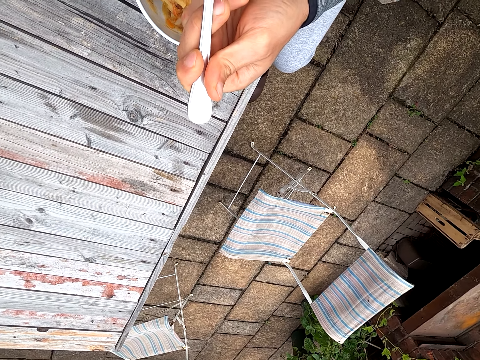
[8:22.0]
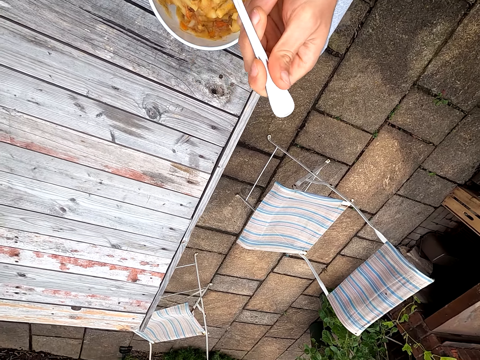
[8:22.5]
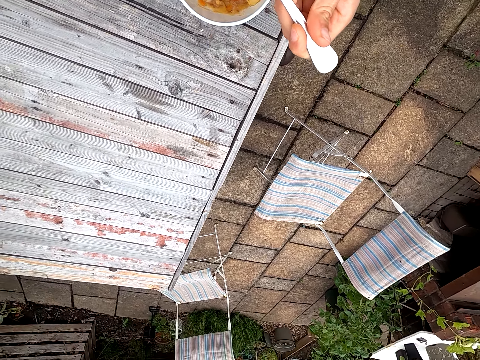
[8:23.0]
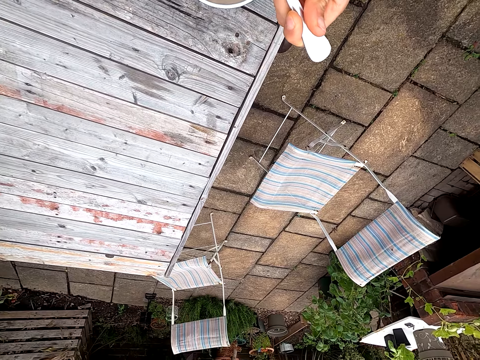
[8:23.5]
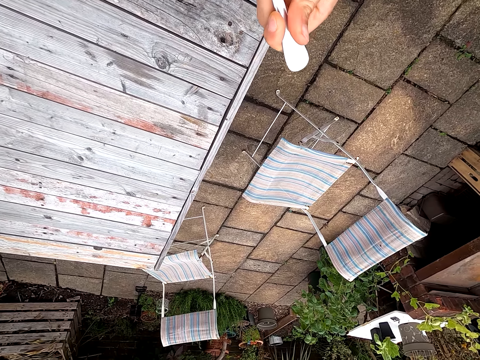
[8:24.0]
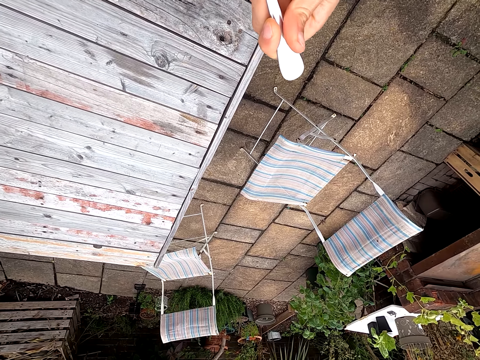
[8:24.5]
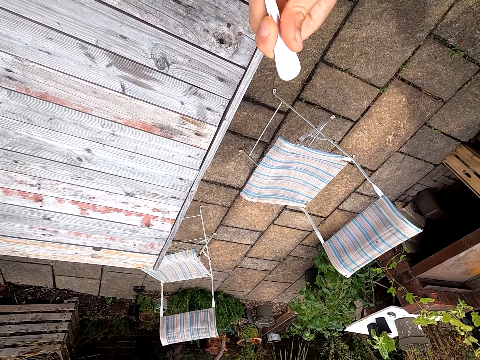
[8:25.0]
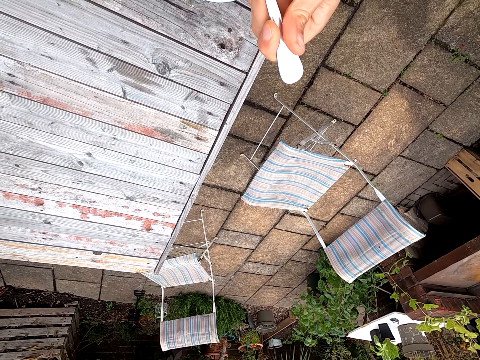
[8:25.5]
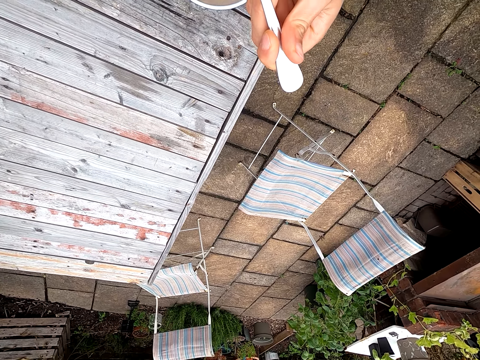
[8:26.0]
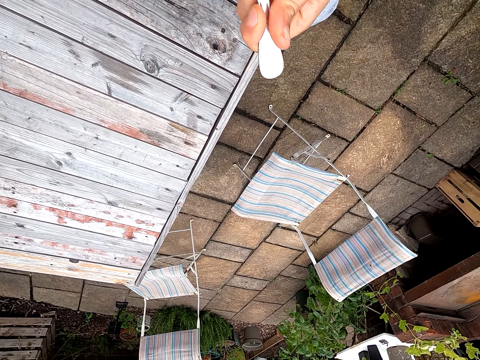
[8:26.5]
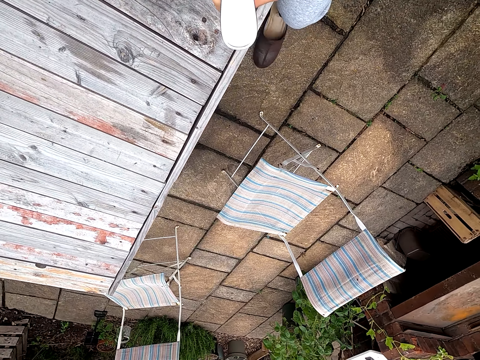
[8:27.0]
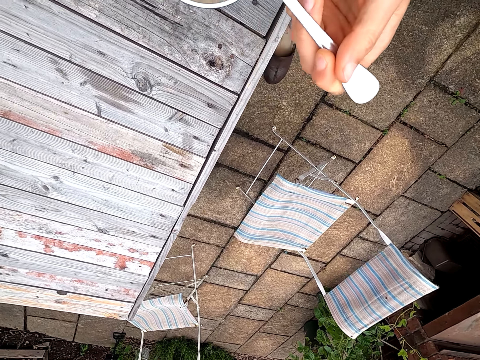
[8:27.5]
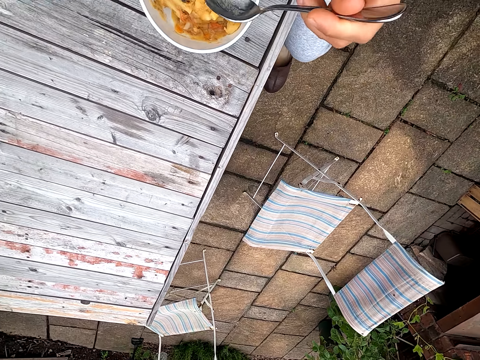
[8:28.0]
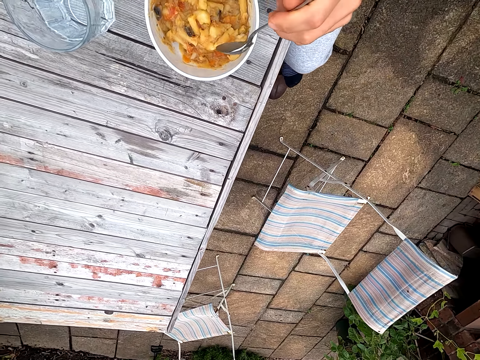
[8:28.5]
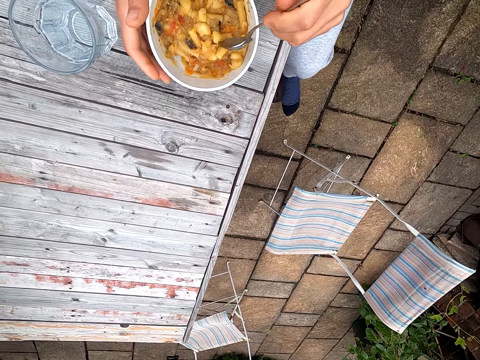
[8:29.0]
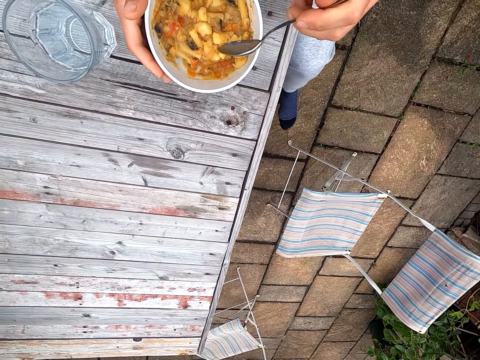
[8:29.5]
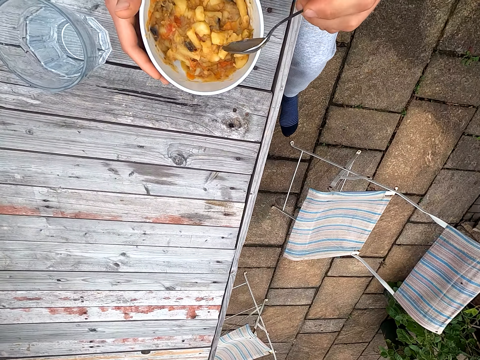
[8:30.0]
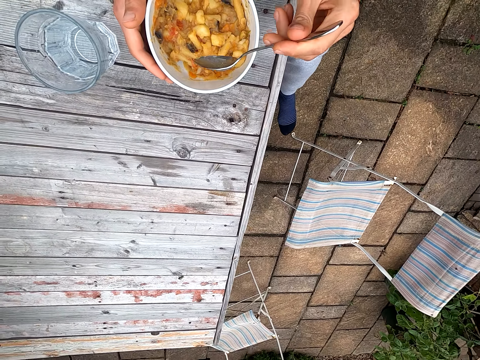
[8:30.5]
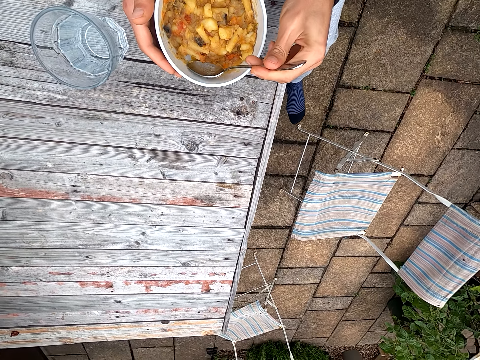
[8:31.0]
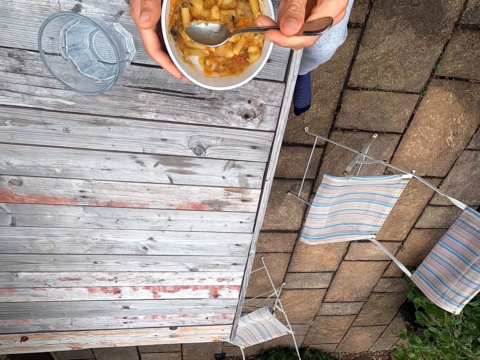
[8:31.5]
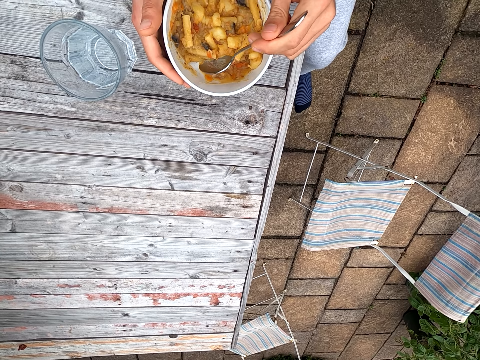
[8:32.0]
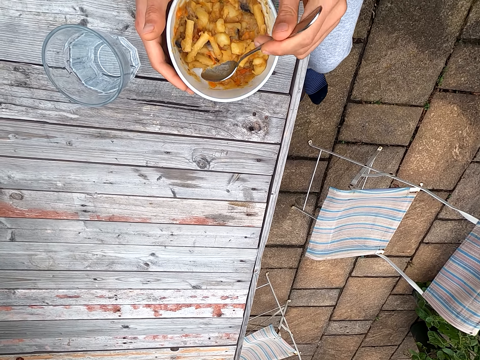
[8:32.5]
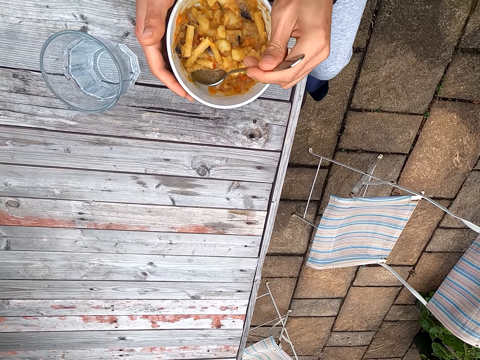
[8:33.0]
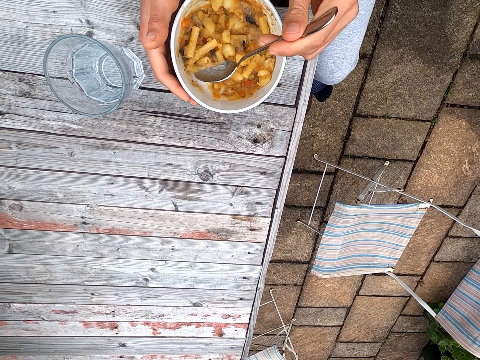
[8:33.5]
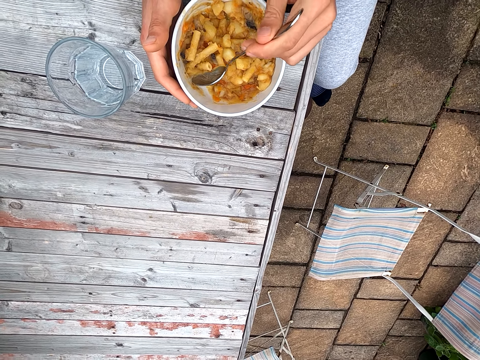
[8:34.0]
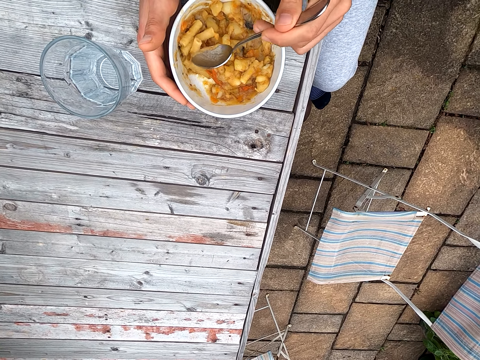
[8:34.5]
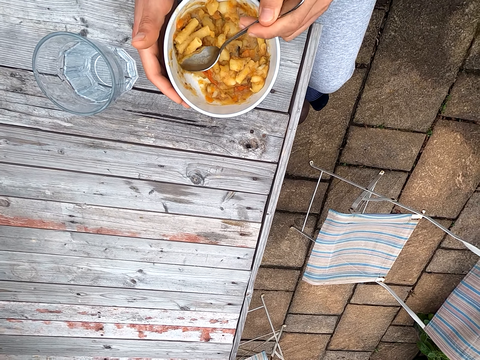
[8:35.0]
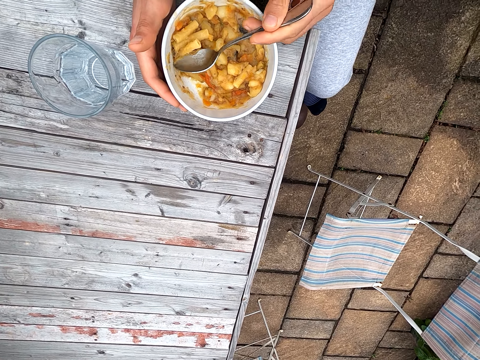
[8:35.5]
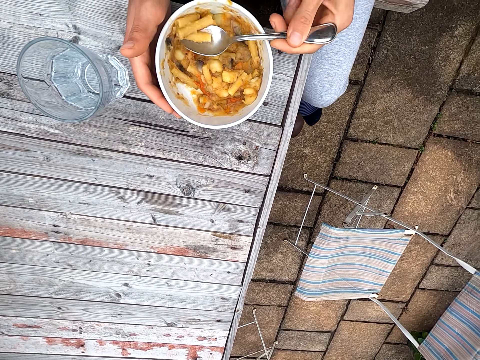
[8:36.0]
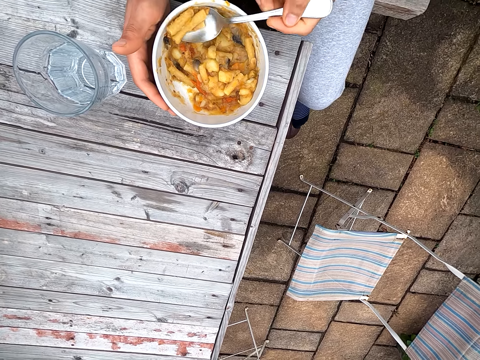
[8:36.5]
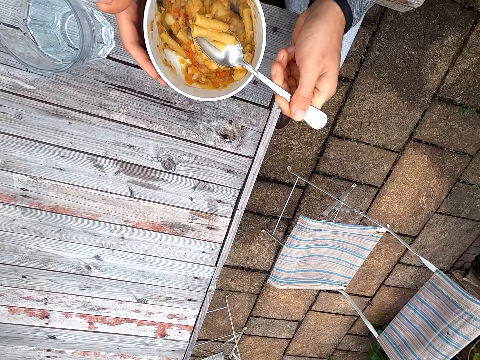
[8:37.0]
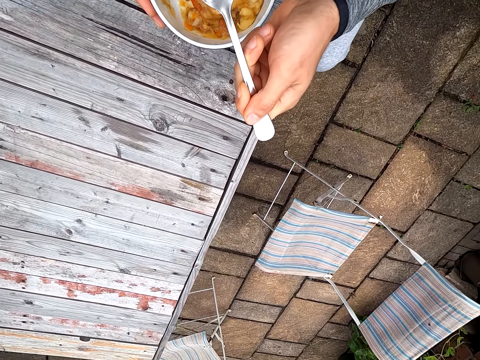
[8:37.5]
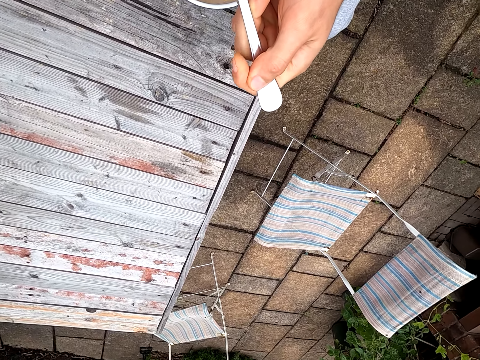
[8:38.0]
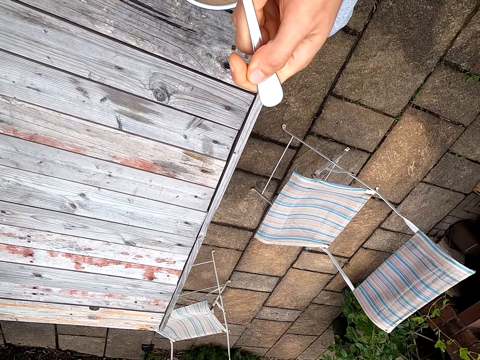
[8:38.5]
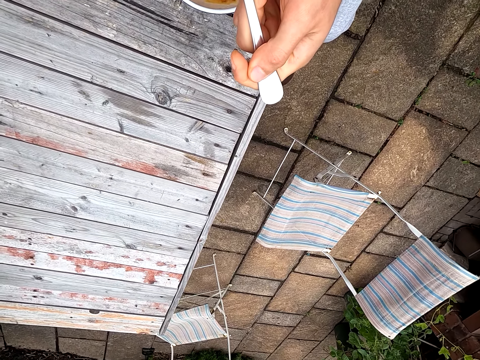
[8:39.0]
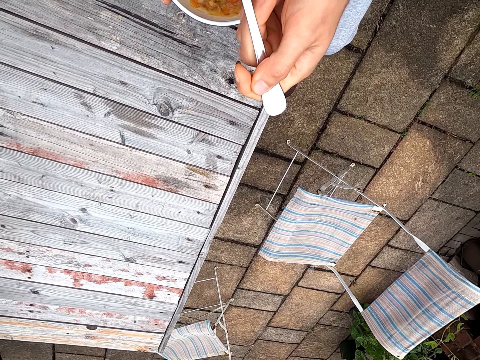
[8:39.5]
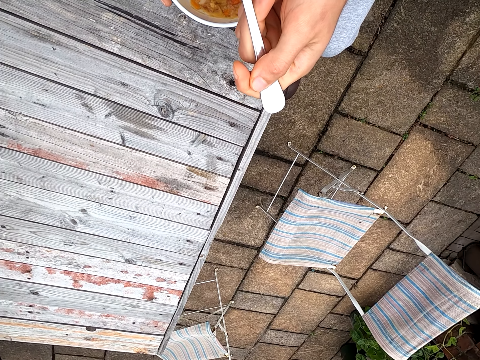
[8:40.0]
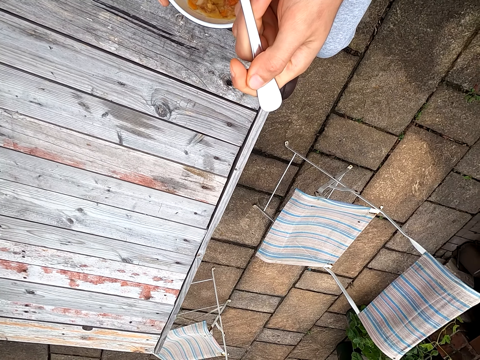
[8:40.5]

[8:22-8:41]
The camera wearer eats pasta. They scoop pasta on a spoon. They put the spoon on food. They hold a bowl. They move the food. They scoop the food. They blow the pasta on the spoon. They move the food towards the mouth.

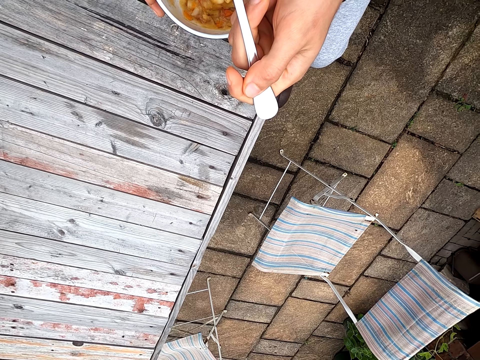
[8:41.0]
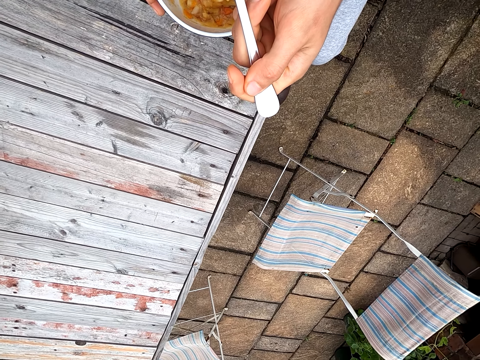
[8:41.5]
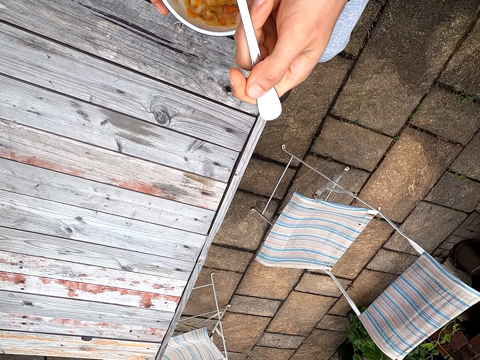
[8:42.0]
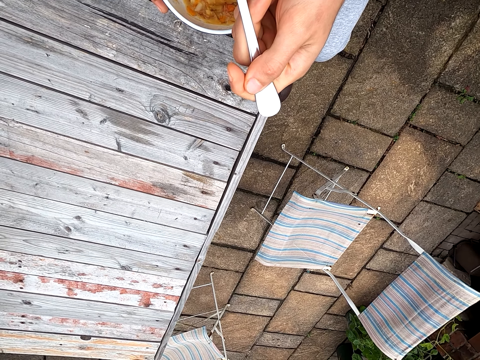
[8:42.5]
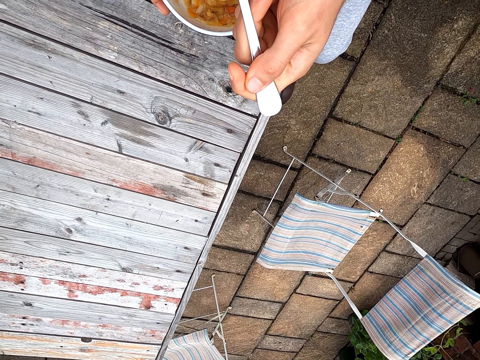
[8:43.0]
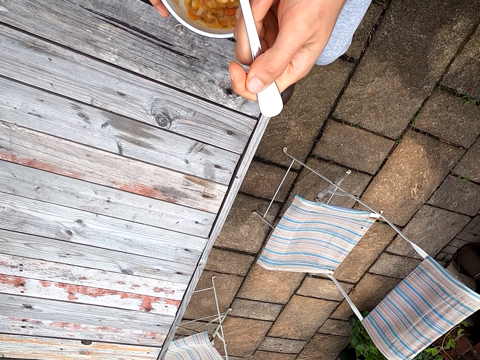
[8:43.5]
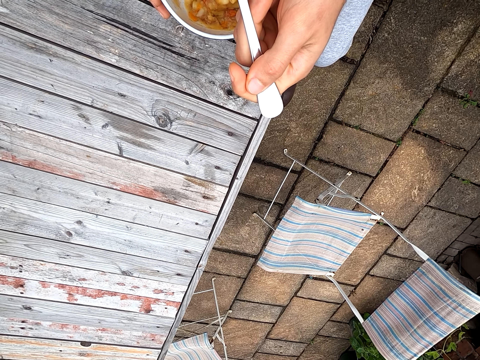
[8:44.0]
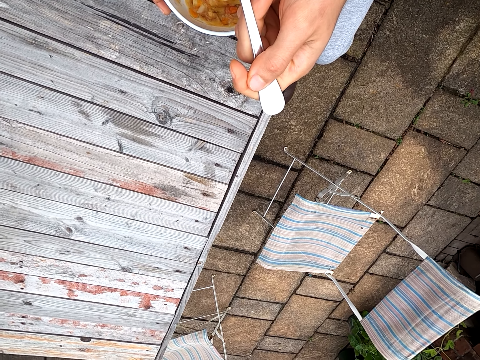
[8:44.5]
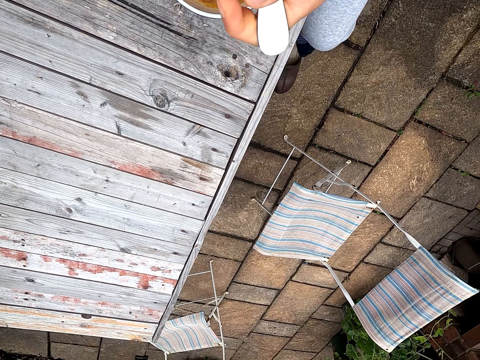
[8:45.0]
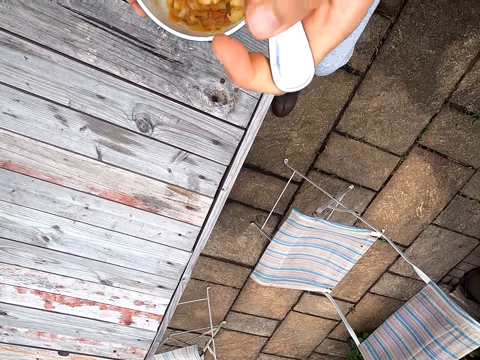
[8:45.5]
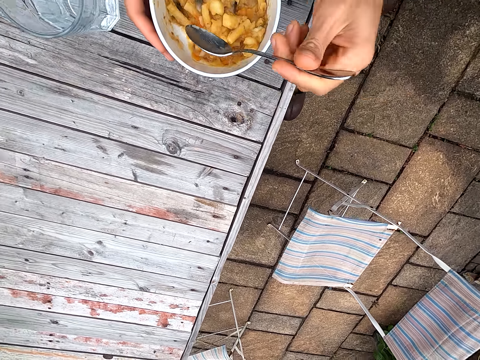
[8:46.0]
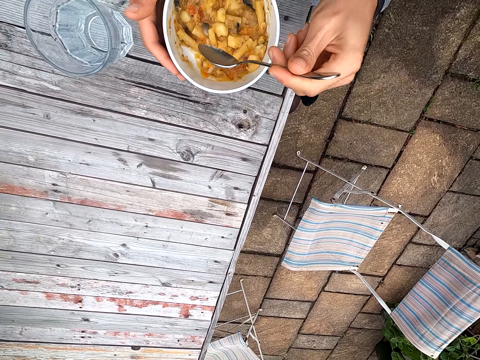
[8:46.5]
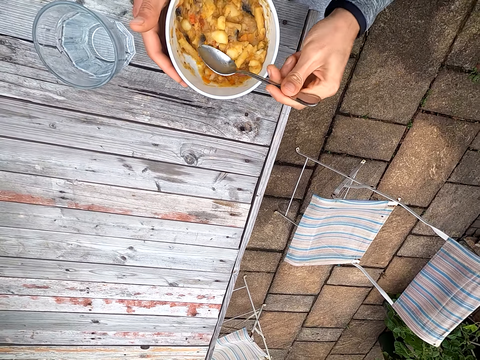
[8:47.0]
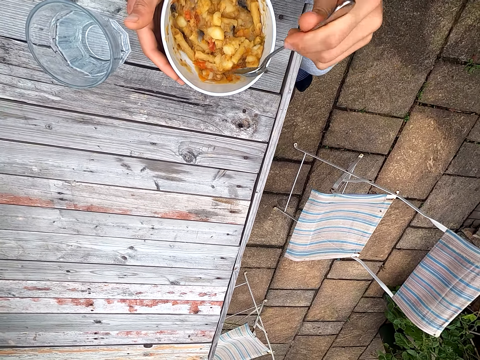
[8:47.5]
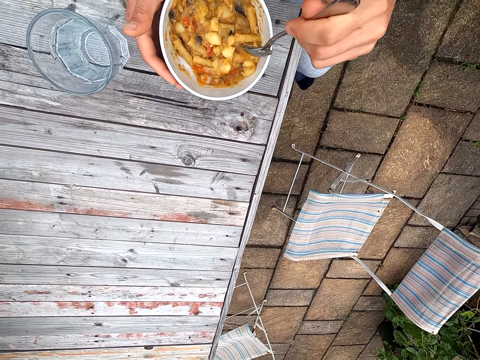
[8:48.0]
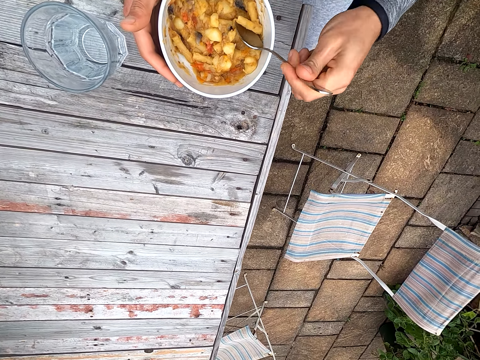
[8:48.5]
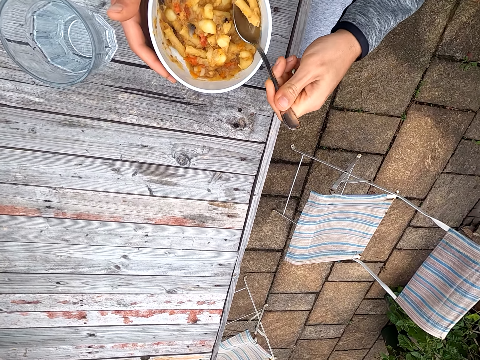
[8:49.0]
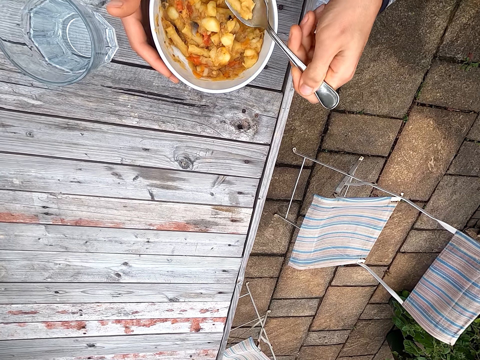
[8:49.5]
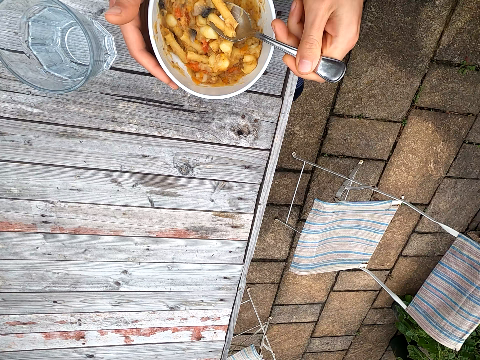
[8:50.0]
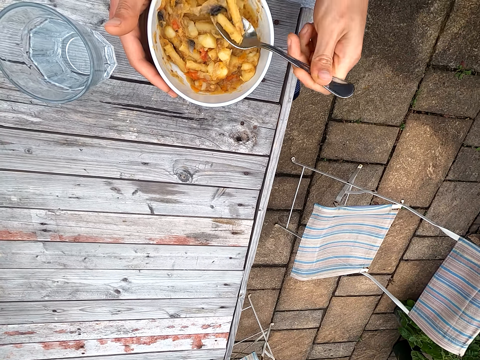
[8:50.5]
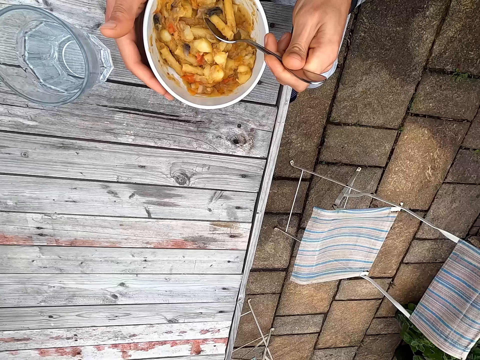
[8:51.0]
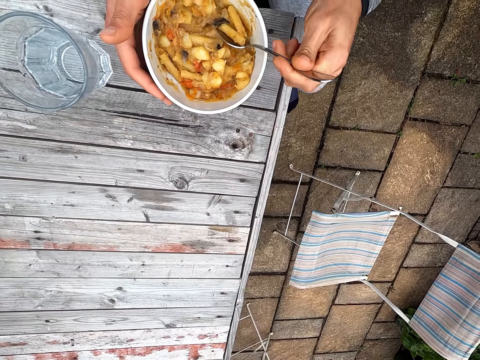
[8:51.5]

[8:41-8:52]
The camera wearer eats pasta. They scoop pasta on a spoon. They touch food.
